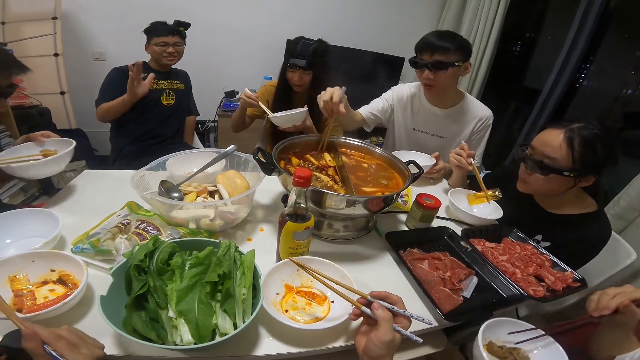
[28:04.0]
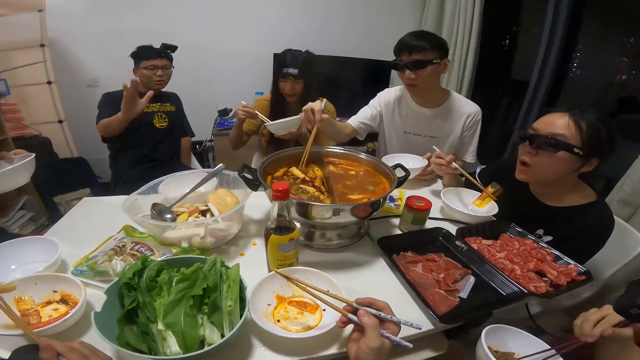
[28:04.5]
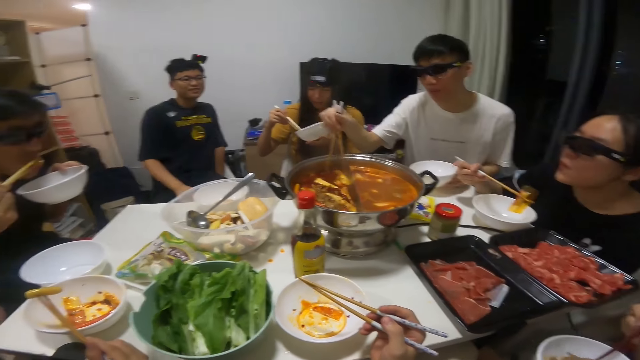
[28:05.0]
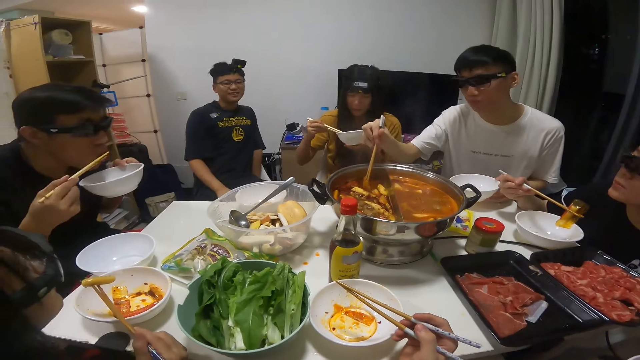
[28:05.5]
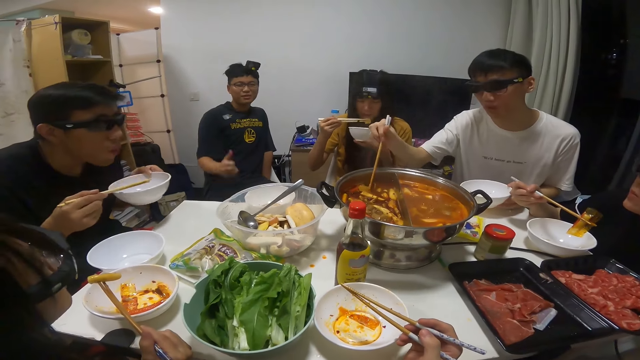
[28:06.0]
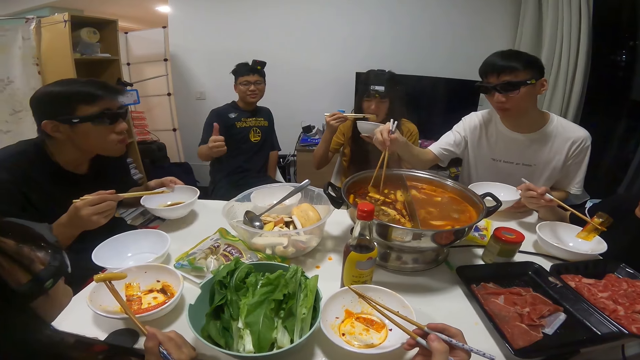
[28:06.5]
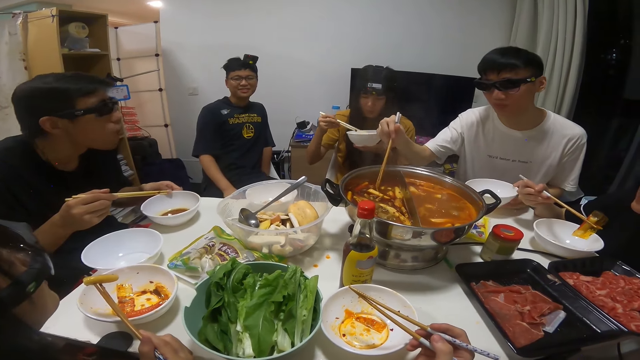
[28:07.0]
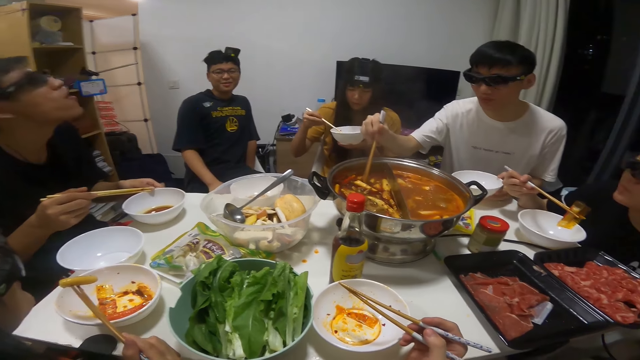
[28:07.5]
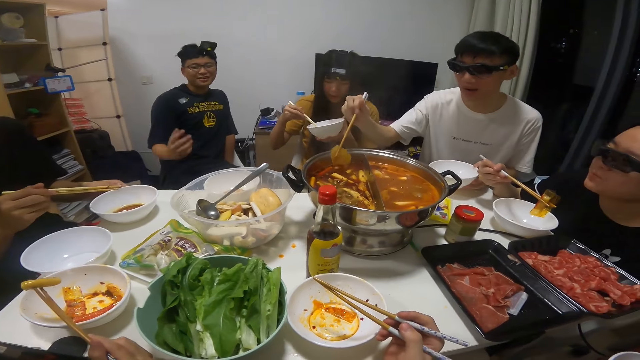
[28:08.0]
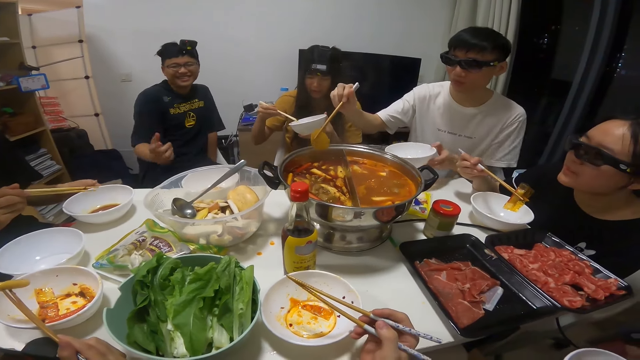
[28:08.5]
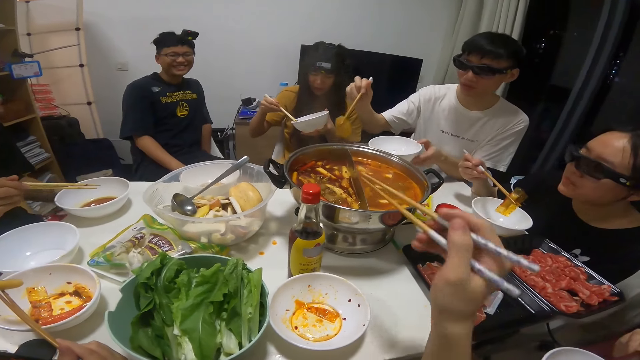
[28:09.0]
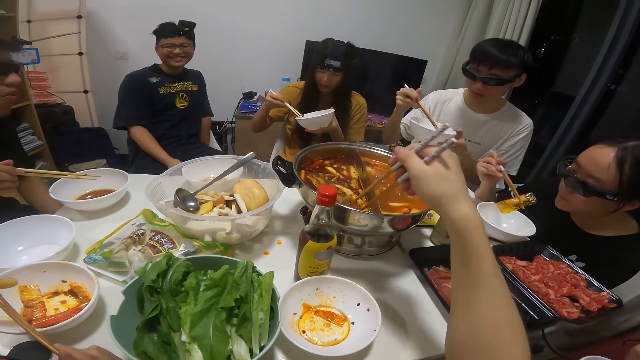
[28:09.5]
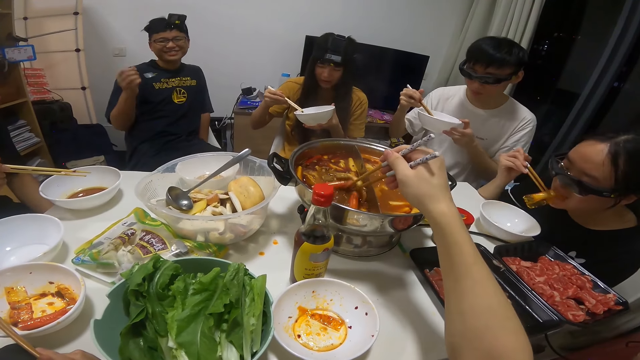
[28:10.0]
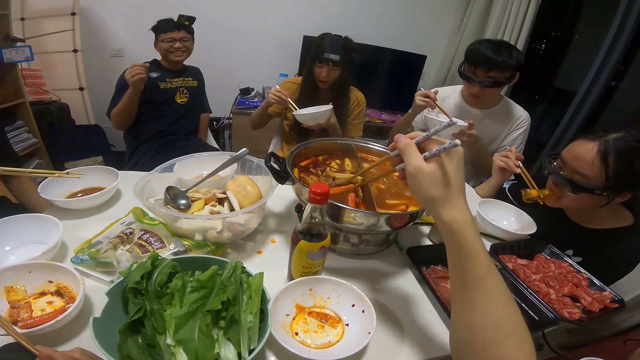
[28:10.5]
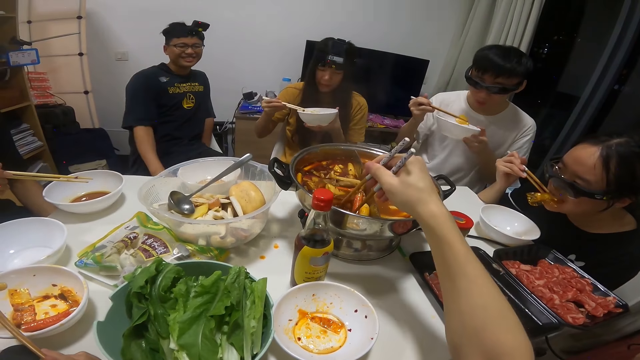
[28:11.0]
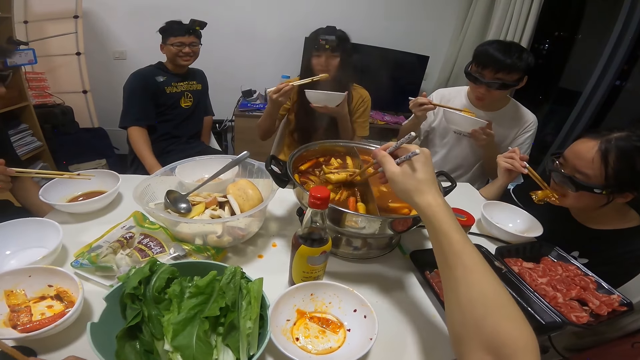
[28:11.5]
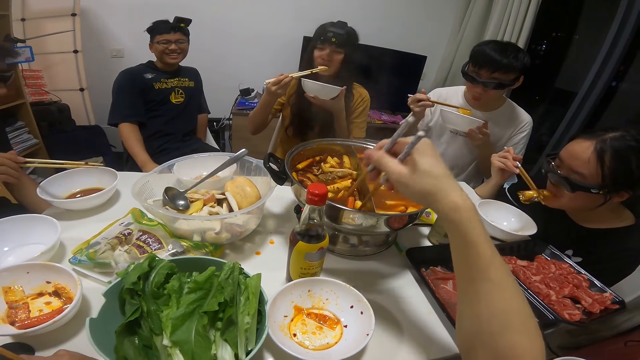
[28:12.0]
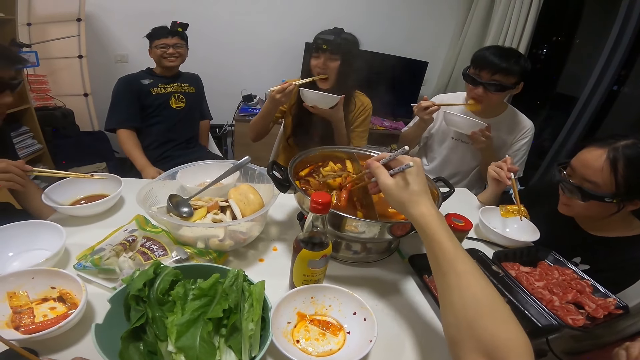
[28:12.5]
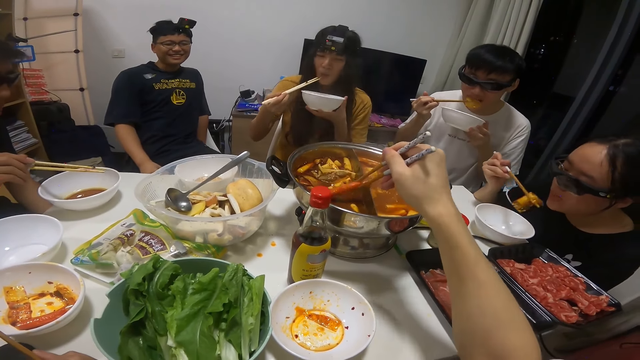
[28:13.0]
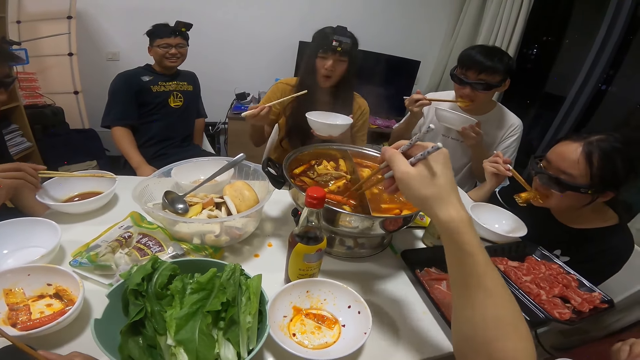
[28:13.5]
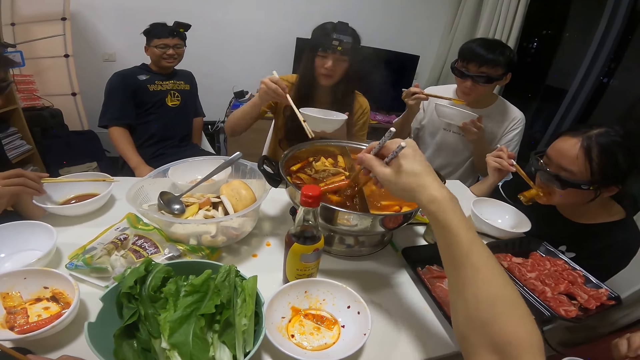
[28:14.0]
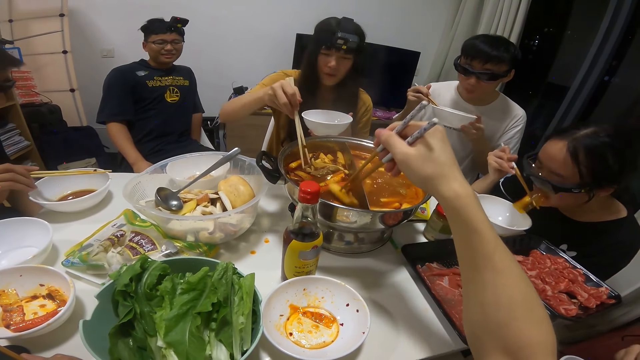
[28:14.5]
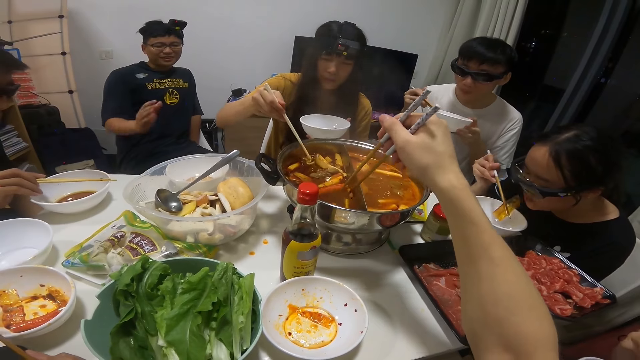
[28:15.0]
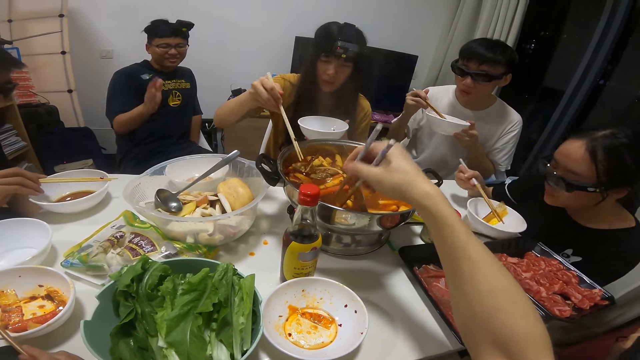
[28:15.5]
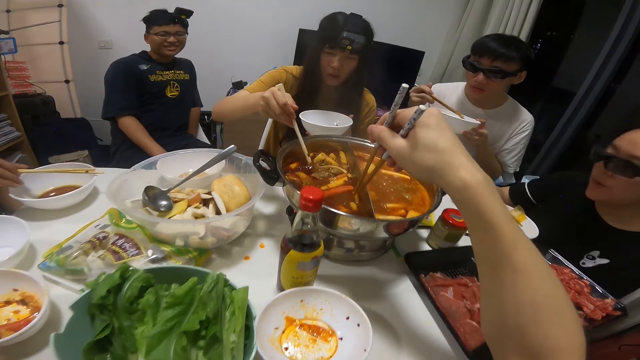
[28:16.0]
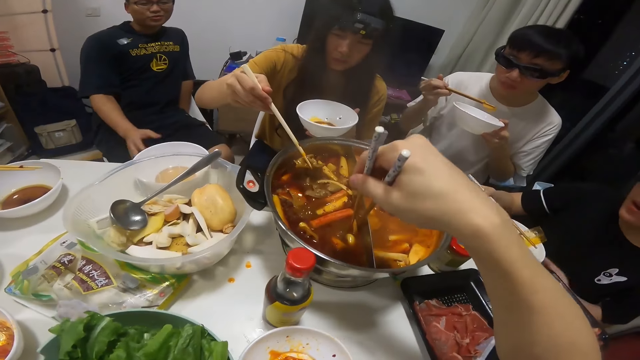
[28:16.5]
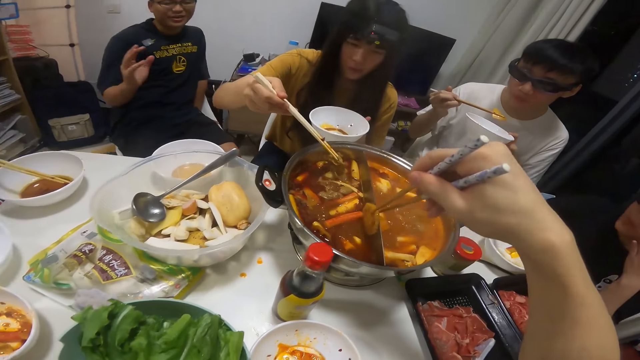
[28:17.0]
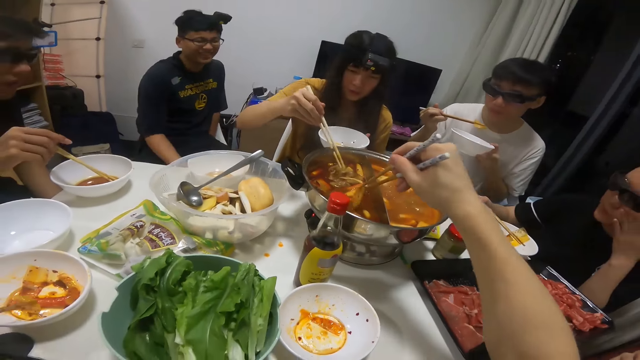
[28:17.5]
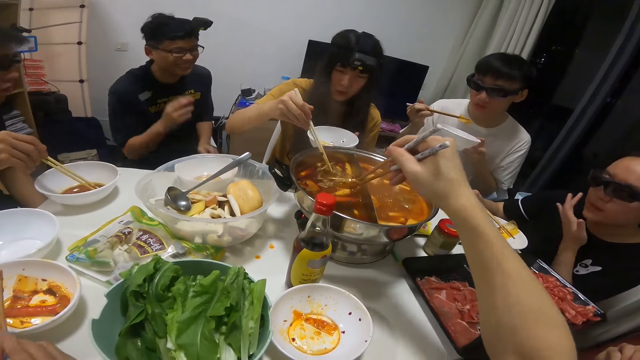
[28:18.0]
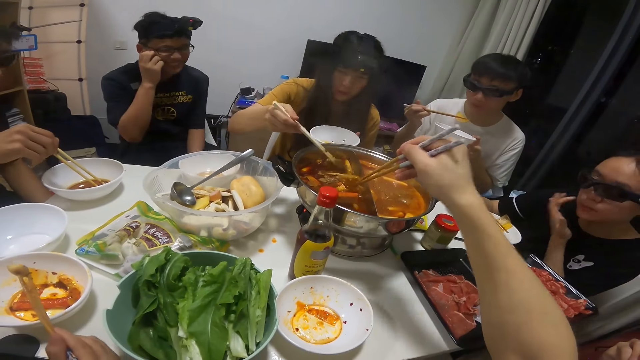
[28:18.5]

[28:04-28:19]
A man places his plate on the table with his left hand. Another man picks a biscuit from the big soup bowl on the table with the pair of chopsticks in his right hand. The second man drops the biscuit from the big soup bowl on the table in his plate with the pair of chopsticks in his right hand. The camera wearer searches through the big soup bowl on the table with the pair of chopsticks in her right hand. She takes food from the bowl with her right hand. The second man eats the biscuit in his plate with the pair of chopsticks in his right hand. A woman picks a piece of meat from the big soup bowl on the table with her pair of chopsticks in her right hand. The camera wearer picks a biscuit from the big soup bowl on the table with her pair of chopsticks in her right hand.

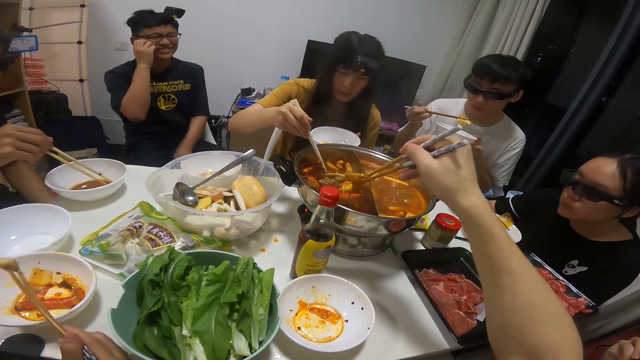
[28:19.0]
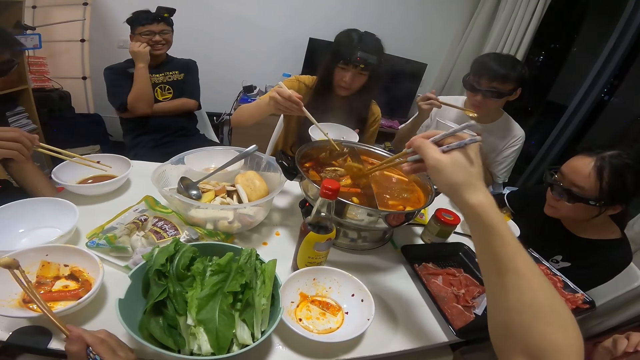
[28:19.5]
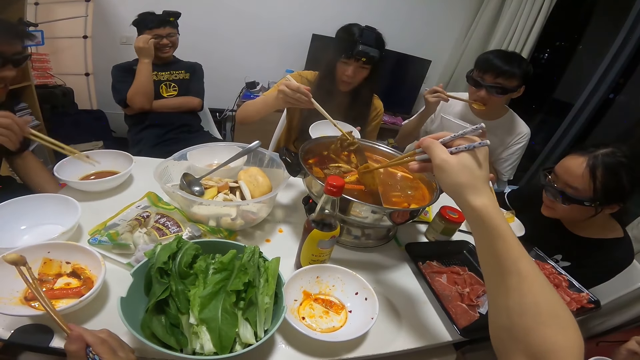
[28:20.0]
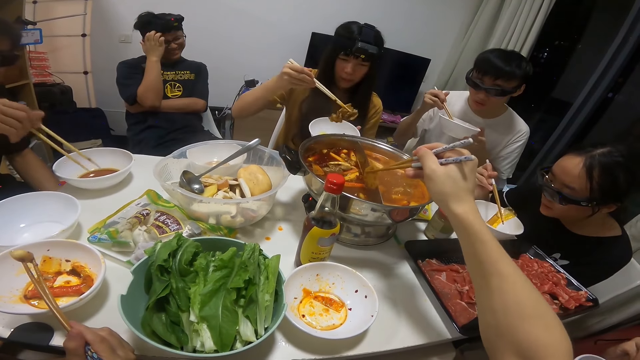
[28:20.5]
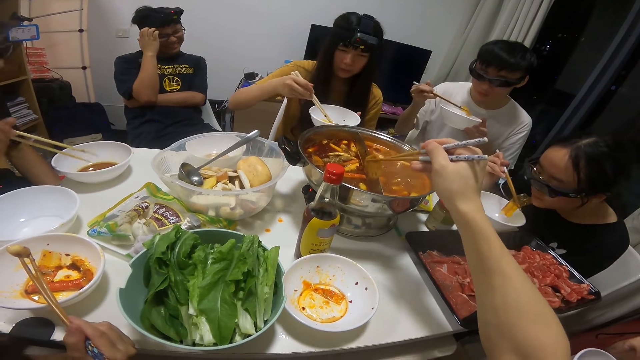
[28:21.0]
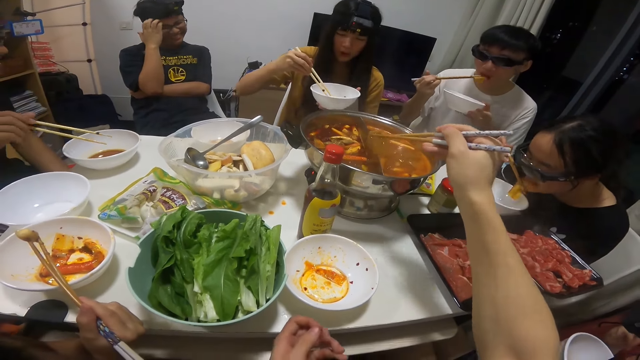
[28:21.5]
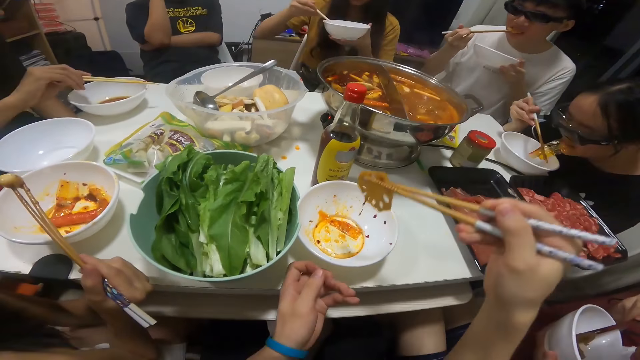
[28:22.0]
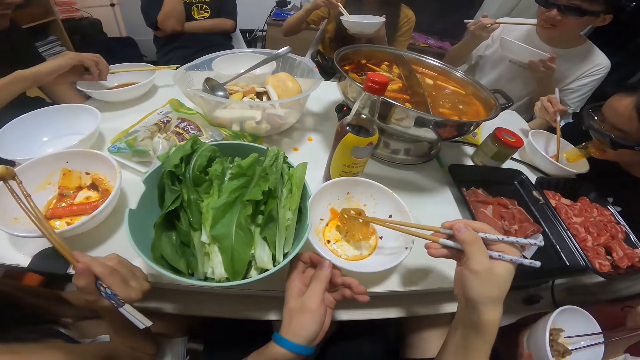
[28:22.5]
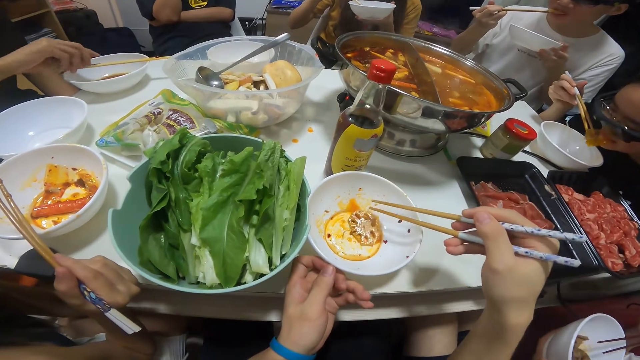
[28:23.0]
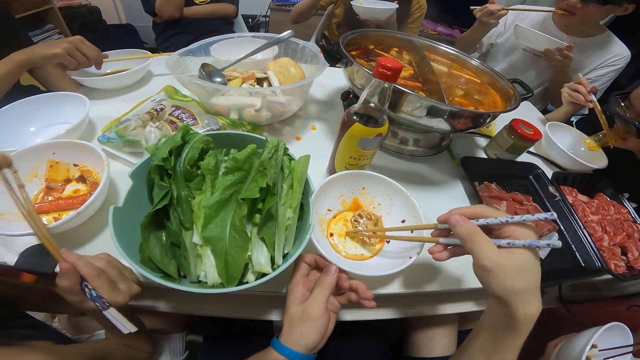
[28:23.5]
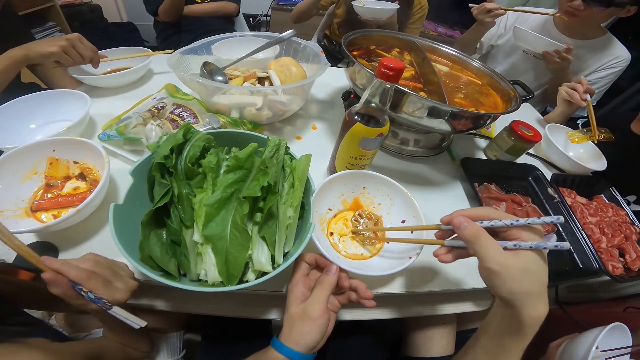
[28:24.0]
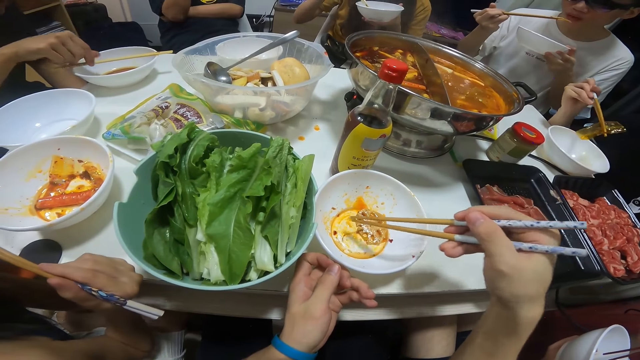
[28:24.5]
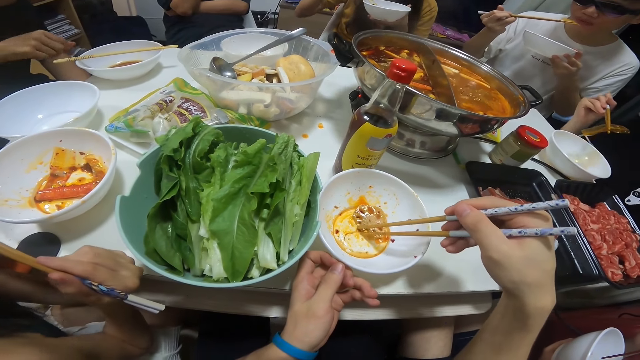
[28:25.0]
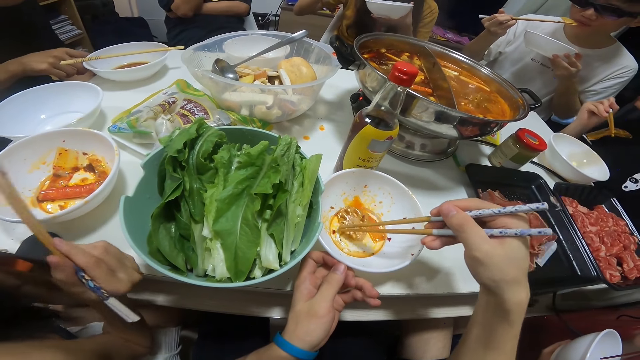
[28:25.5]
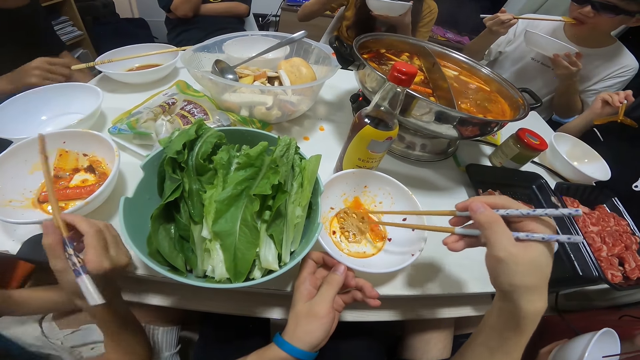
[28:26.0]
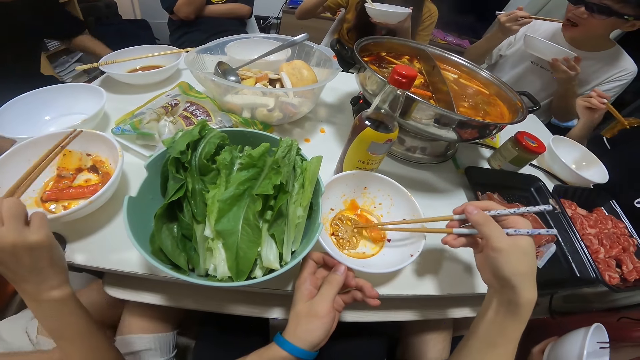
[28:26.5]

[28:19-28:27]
A woman puts the piece of meat into her plate in her left hand with the pair of chopsticks in her right hand. The camera wearer puts the piece of meat into her plate on the table with the pair of chopsticks in her right hand. A man puts his pair of chopsticks on his plate with his right hand.
